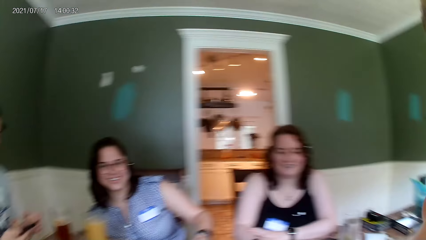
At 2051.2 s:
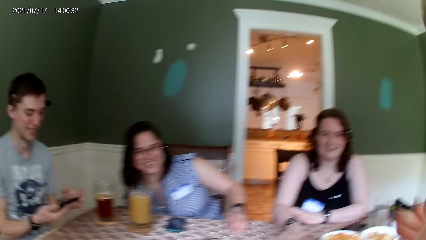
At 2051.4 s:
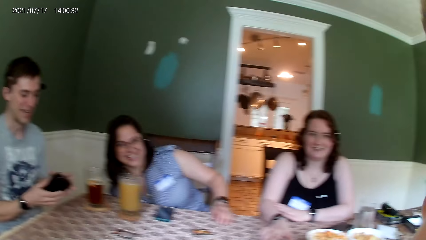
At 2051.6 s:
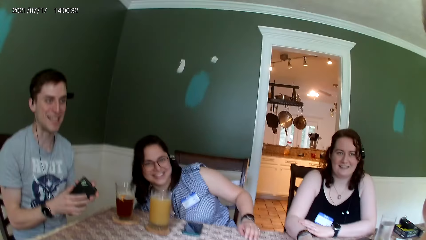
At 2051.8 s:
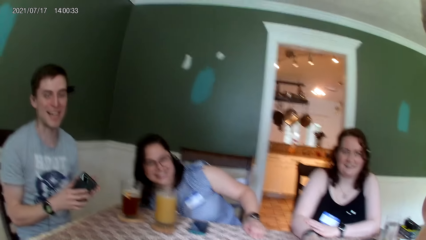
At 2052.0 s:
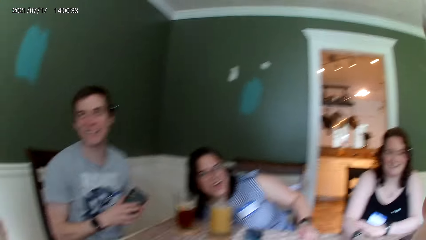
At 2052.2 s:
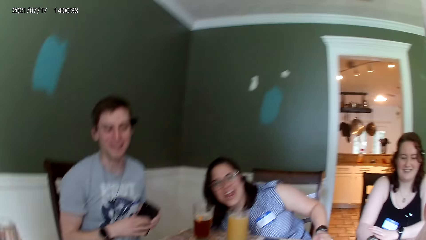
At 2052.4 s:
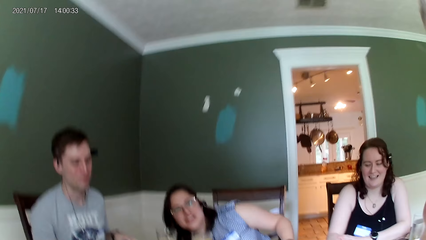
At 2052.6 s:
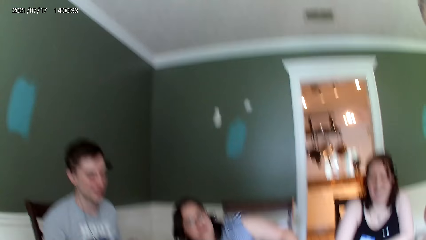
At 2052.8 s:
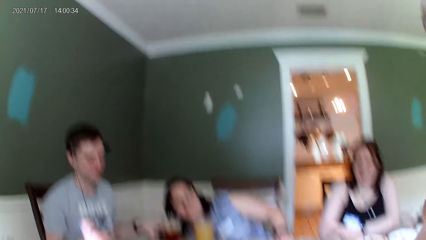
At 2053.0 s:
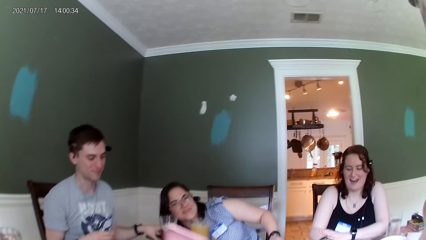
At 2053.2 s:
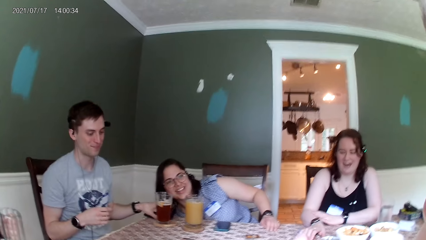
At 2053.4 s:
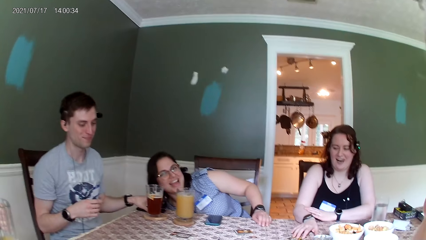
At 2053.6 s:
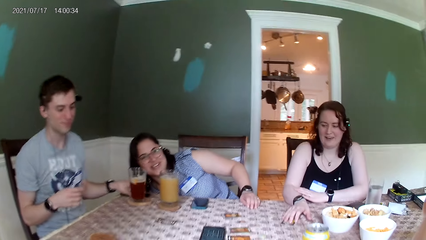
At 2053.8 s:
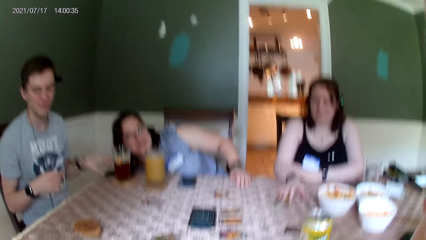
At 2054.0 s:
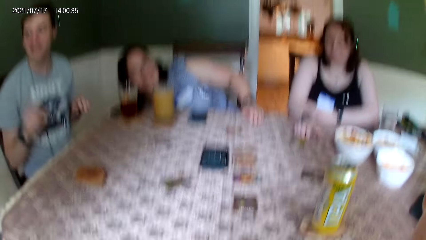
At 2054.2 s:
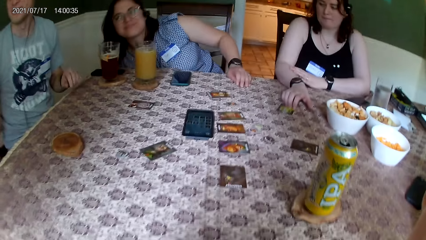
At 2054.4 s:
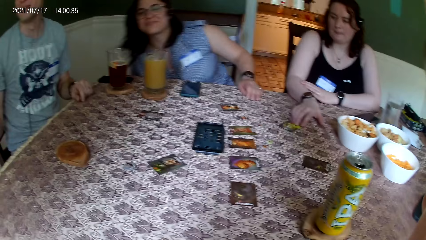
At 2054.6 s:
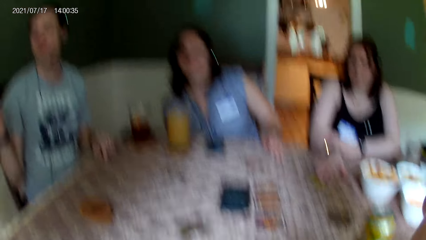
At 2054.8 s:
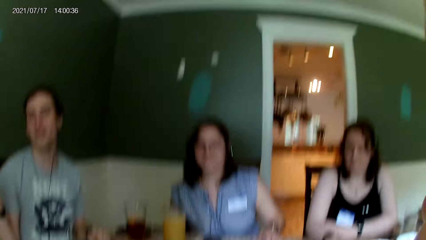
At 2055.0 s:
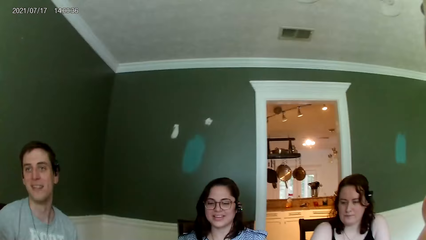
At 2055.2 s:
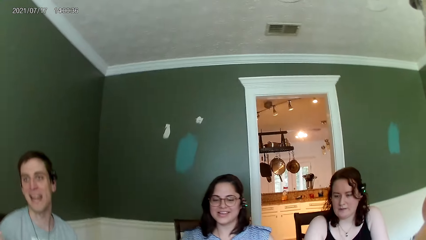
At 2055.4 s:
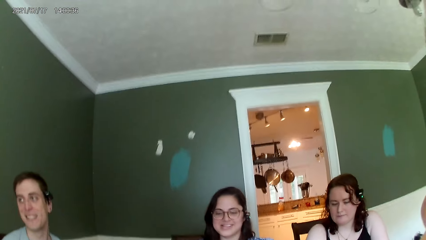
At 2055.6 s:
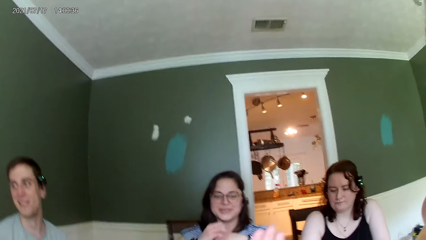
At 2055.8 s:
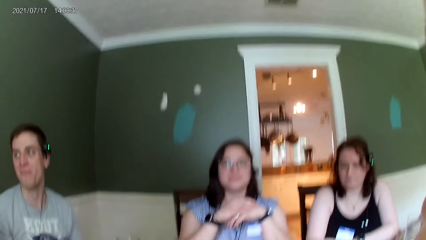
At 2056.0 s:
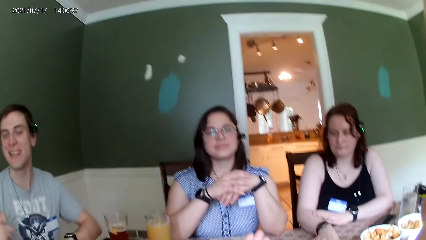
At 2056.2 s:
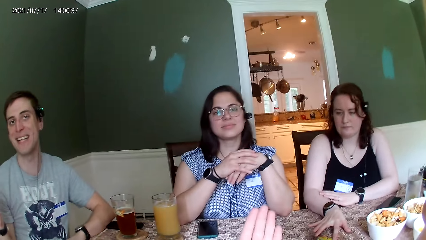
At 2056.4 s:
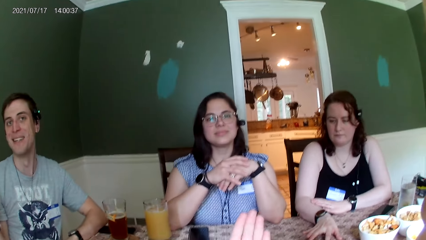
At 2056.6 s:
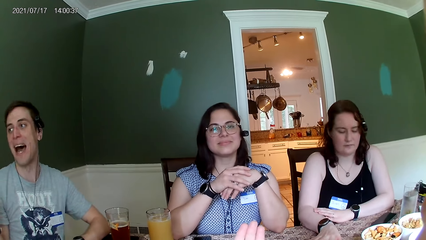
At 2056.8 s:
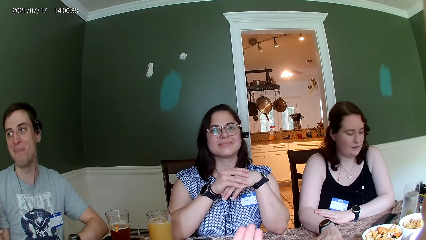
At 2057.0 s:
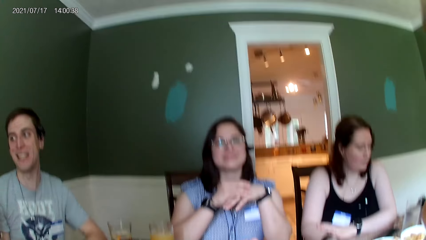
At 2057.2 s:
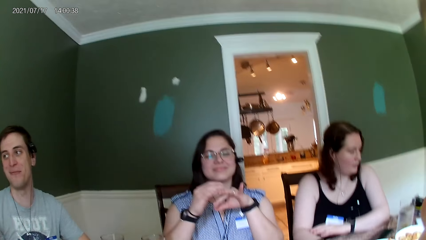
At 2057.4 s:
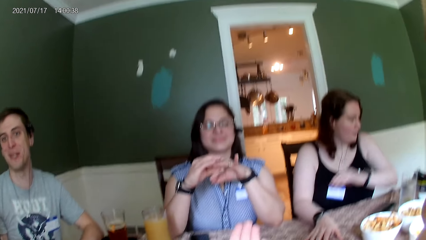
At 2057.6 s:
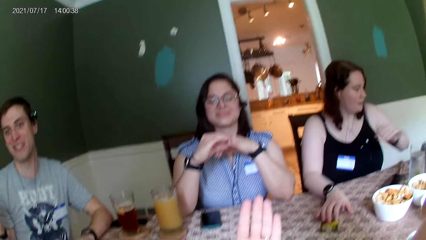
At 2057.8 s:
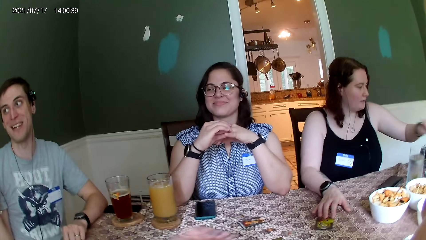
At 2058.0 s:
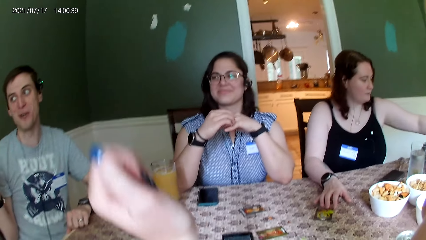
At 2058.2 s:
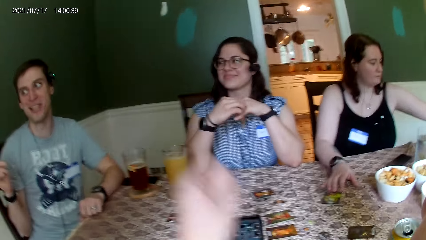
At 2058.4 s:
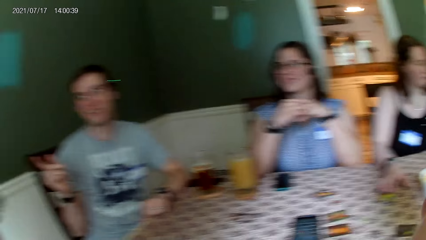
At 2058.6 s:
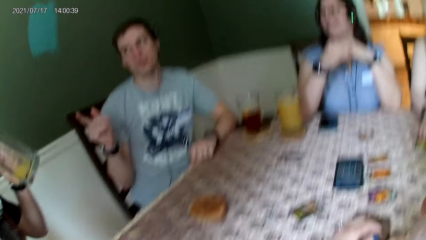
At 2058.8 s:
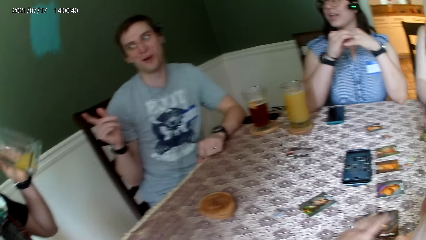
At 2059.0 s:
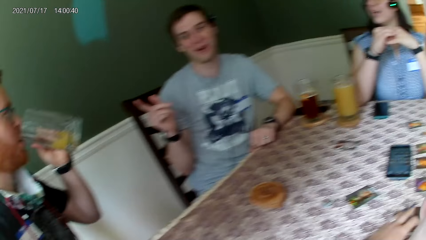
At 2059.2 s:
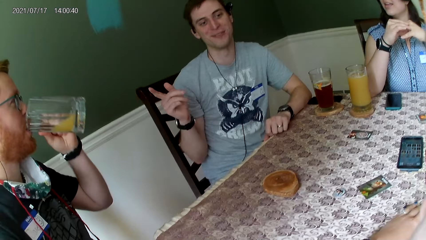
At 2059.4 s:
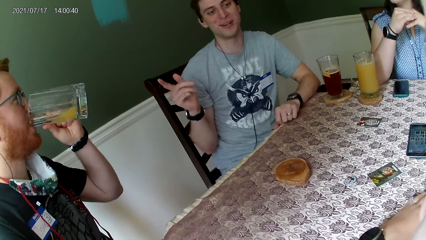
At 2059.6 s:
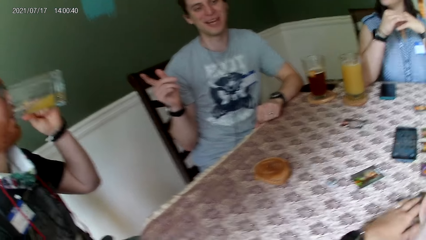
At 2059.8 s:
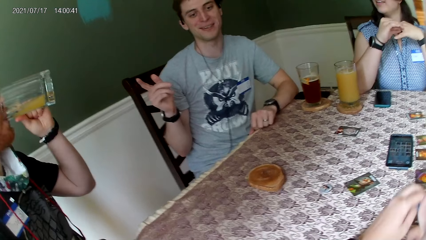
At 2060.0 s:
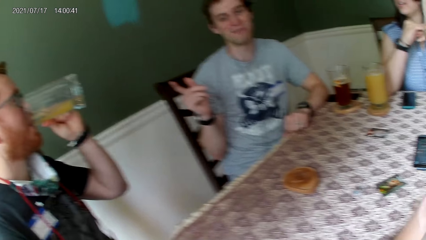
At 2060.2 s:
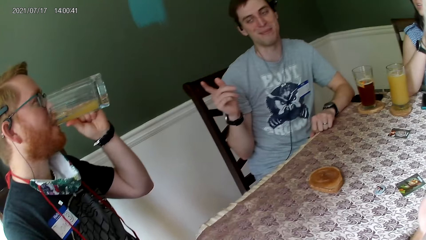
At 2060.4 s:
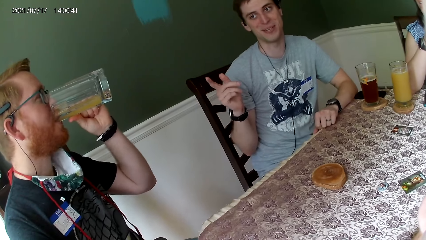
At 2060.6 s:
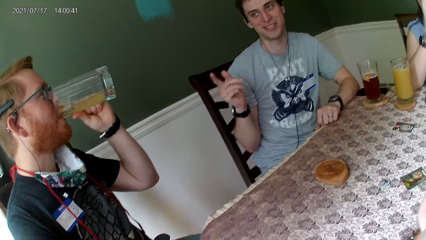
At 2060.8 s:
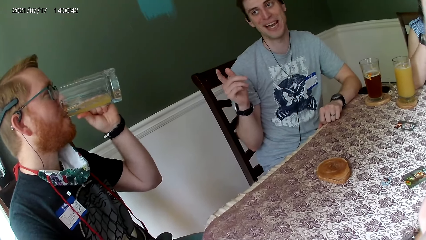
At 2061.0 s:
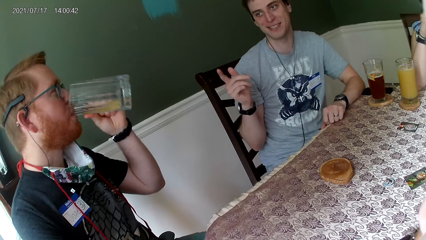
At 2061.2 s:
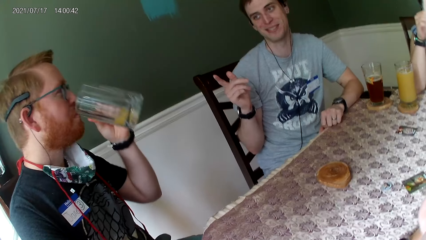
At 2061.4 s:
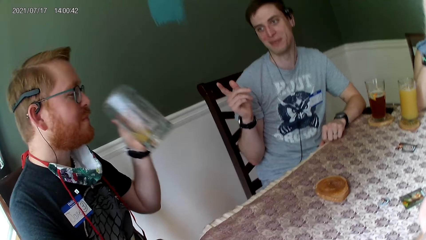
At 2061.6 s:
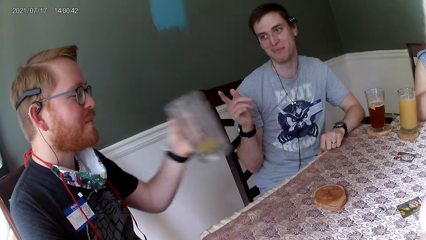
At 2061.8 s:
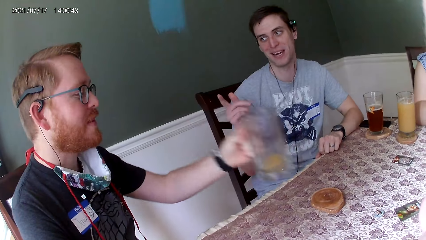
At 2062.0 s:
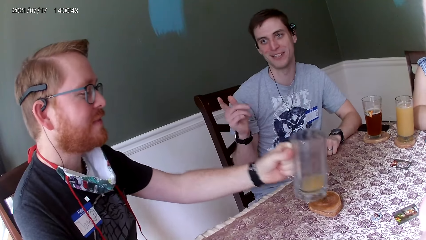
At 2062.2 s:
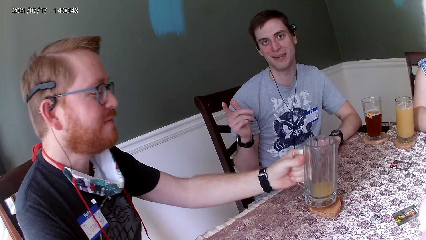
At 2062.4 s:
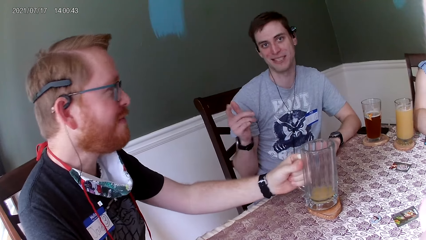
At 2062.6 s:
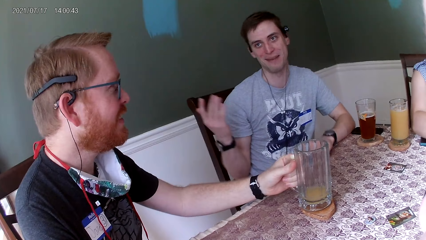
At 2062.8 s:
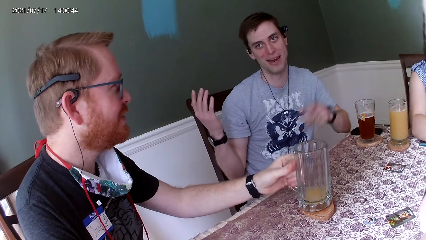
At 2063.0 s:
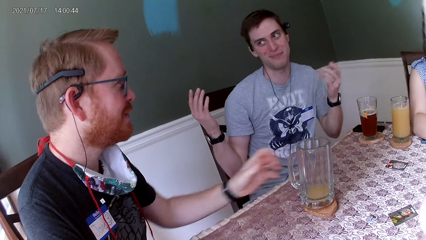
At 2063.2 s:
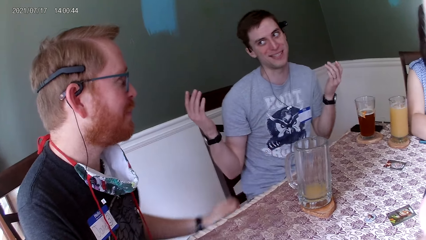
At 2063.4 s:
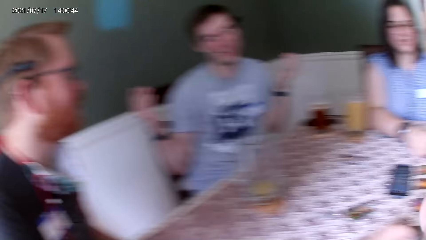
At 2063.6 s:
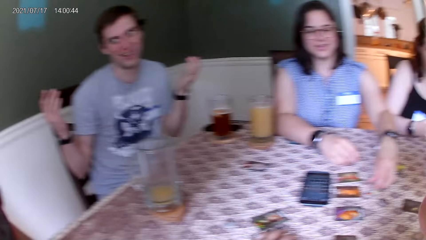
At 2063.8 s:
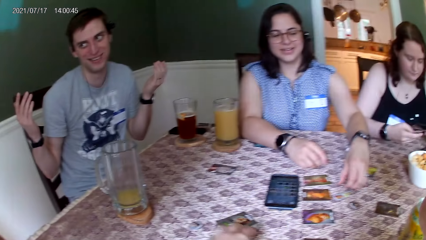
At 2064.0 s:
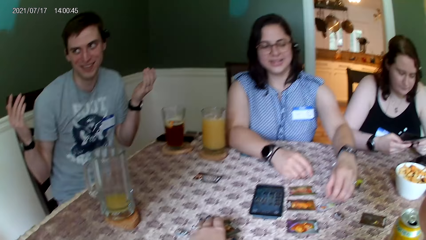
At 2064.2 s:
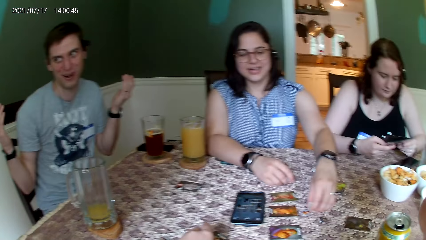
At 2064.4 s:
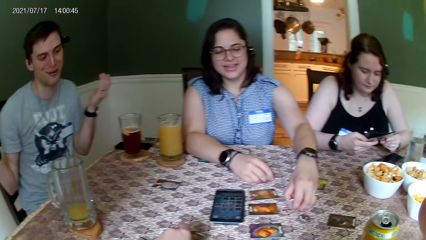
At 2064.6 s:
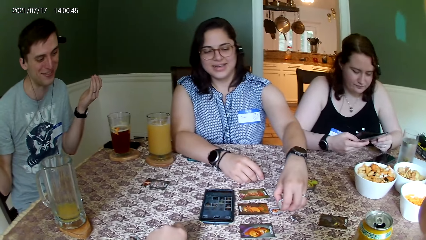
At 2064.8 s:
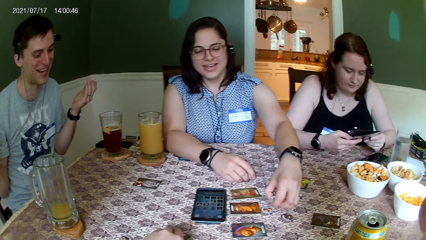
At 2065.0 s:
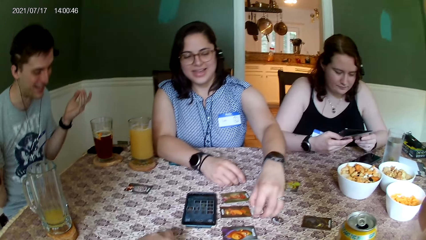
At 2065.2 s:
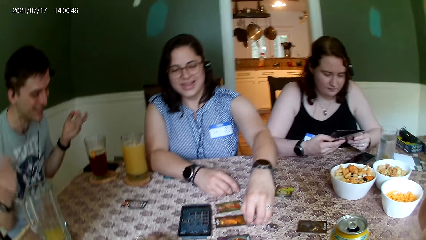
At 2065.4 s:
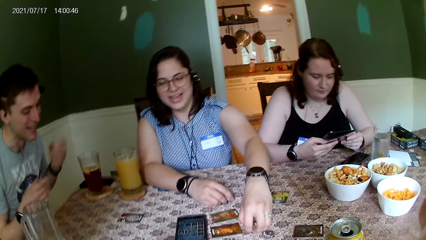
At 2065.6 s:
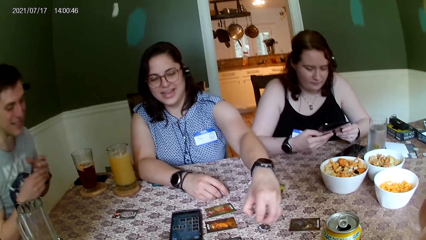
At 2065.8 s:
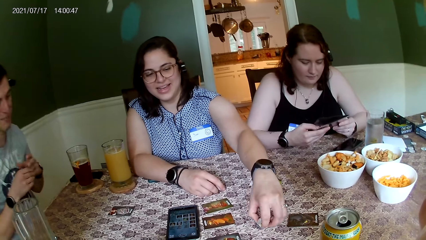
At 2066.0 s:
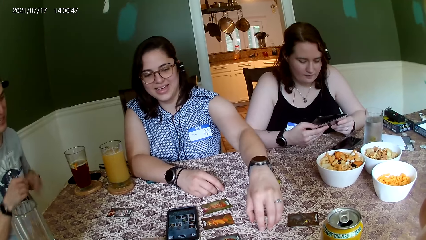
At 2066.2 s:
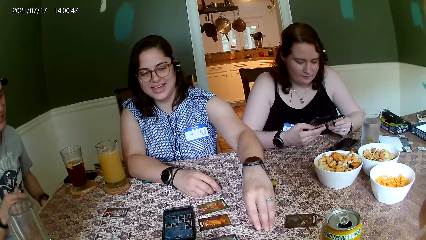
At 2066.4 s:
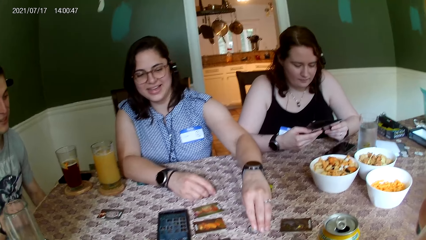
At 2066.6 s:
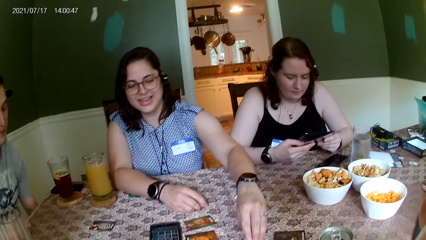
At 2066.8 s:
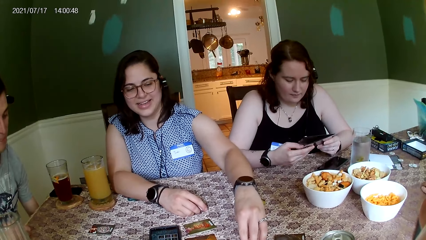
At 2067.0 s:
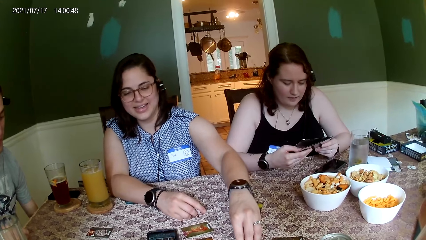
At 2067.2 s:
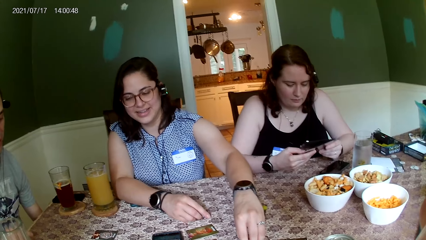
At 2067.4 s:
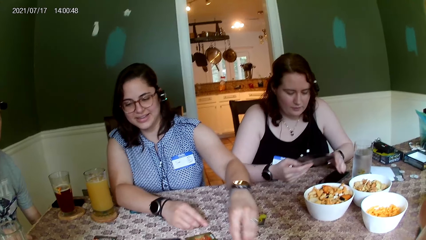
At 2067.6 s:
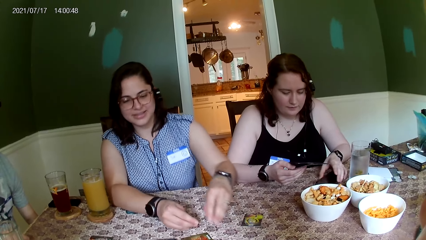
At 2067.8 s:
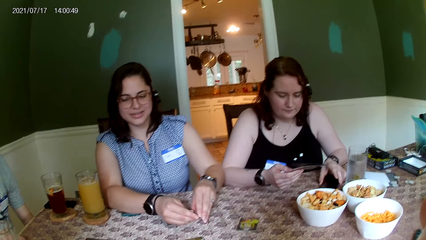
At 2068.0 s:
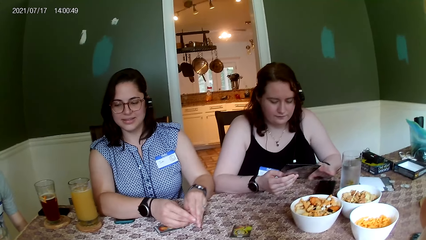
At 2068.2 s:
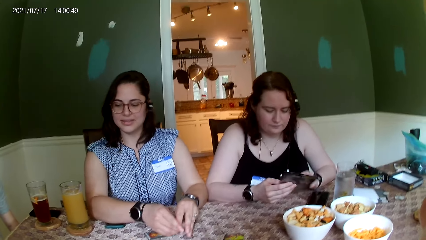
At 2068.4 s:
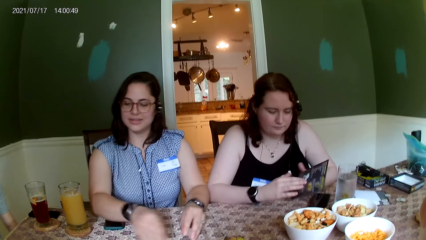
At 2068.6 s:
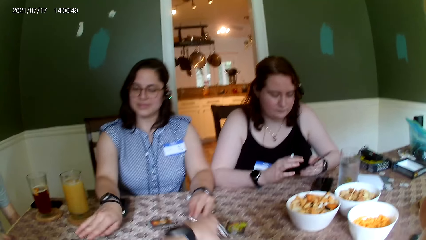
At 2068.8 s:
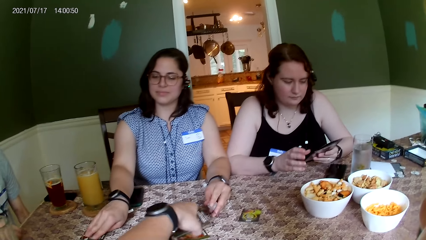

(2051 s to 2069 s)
A person holds the phone and puts the phone down. A man converses with another man. A woman touches the card. The camera wearer touches a card on the table with her right hand. The other man puts a glass cup in his left hand in his mouth. The camera wearer puts the glass. The other man drops the glass cup on a cup pad on the table. Another person touches the werewolf token. Another woman takes some chip with her left hand from the top of a card on the table. The second person moves the tokens on the table. The first woman adjusts the phone on the table with her left hand. The other man converses with everyone on the the table.
